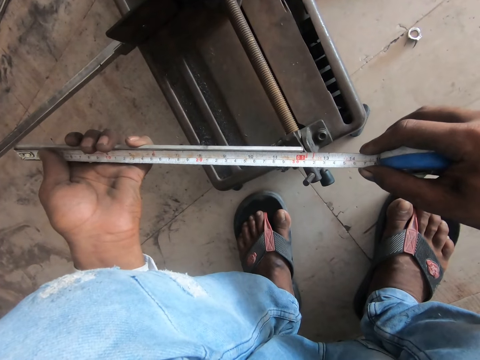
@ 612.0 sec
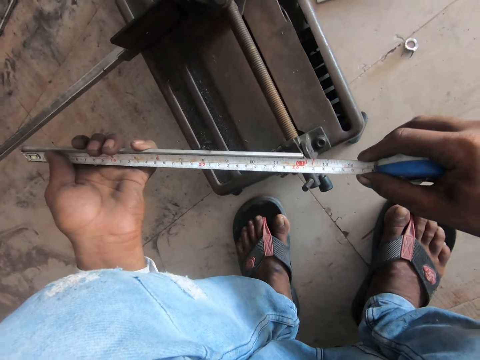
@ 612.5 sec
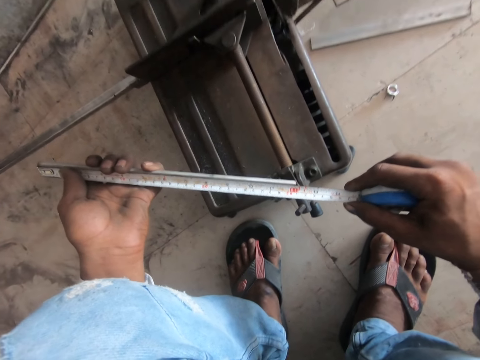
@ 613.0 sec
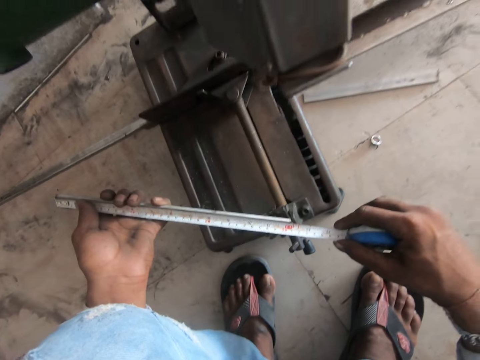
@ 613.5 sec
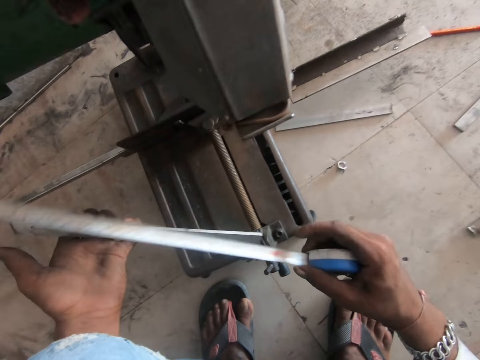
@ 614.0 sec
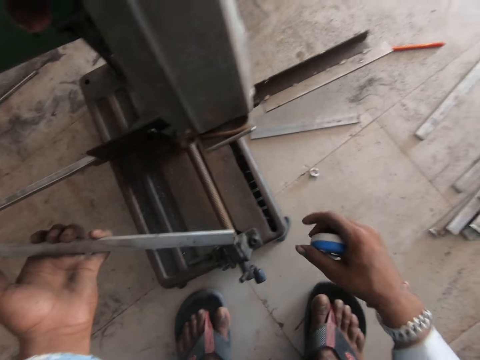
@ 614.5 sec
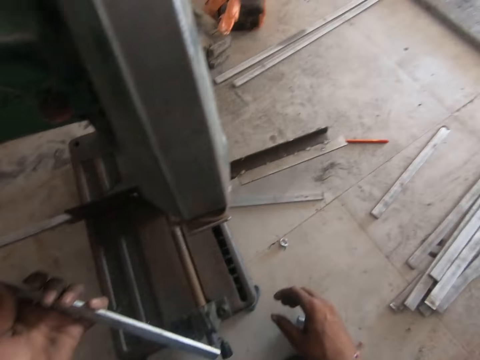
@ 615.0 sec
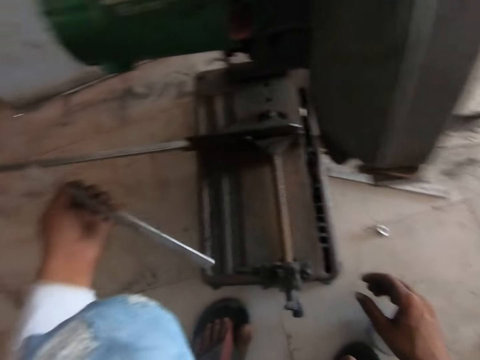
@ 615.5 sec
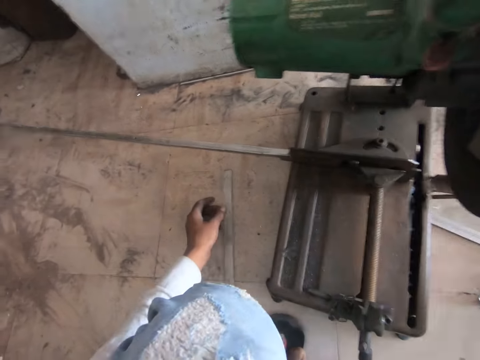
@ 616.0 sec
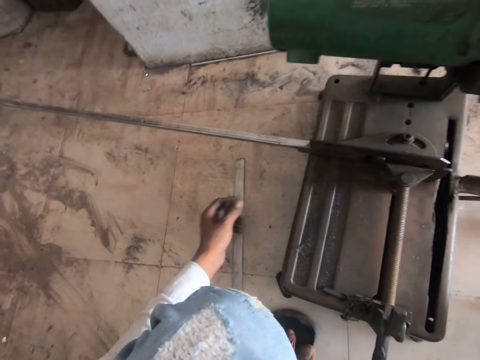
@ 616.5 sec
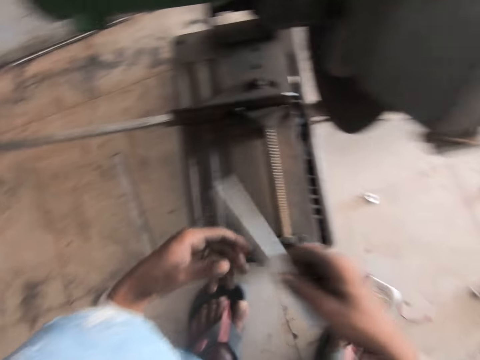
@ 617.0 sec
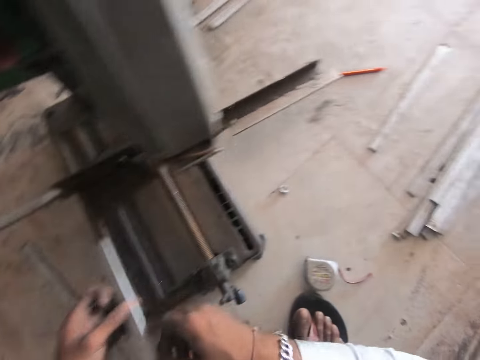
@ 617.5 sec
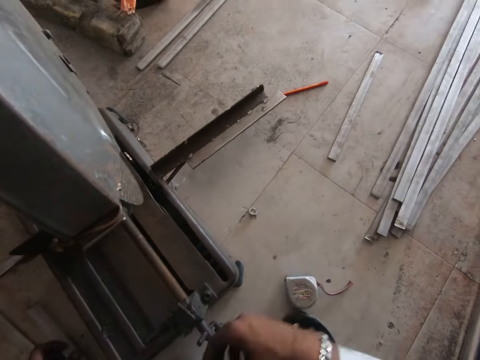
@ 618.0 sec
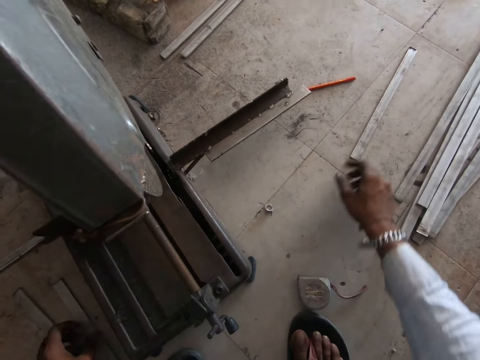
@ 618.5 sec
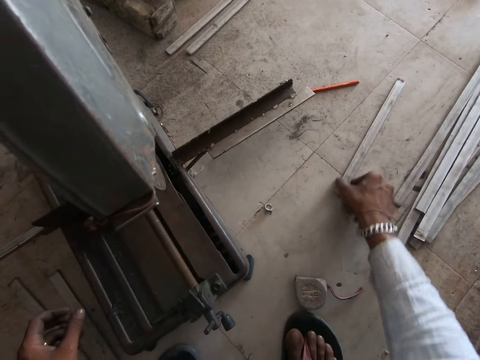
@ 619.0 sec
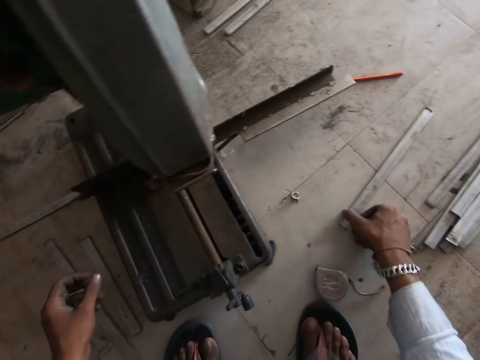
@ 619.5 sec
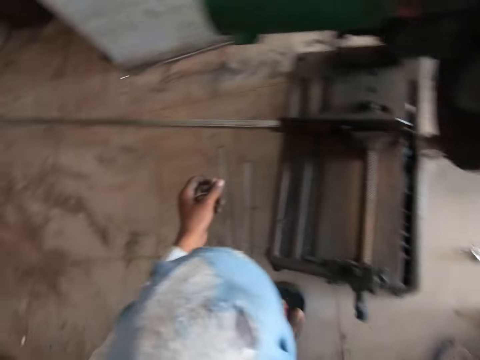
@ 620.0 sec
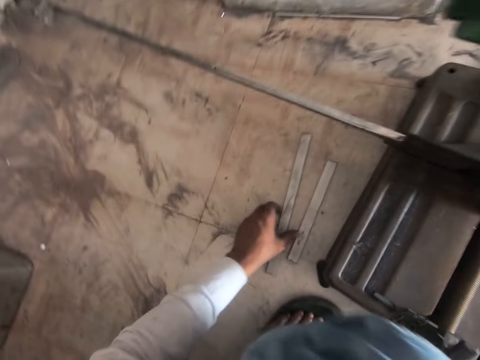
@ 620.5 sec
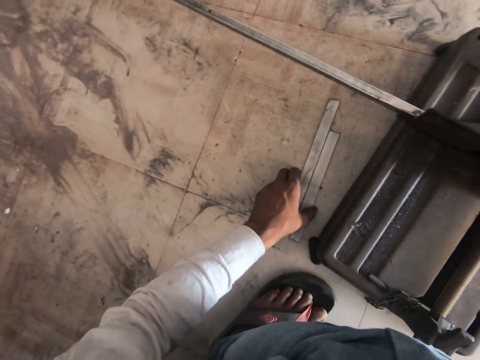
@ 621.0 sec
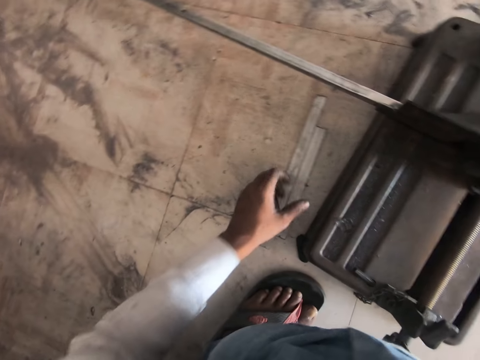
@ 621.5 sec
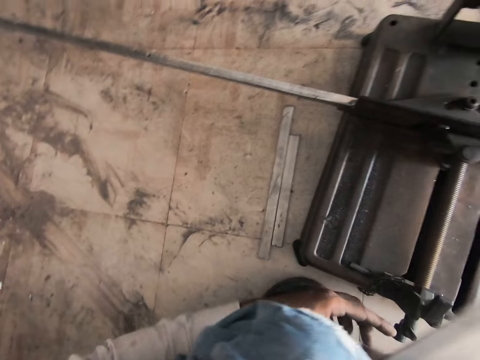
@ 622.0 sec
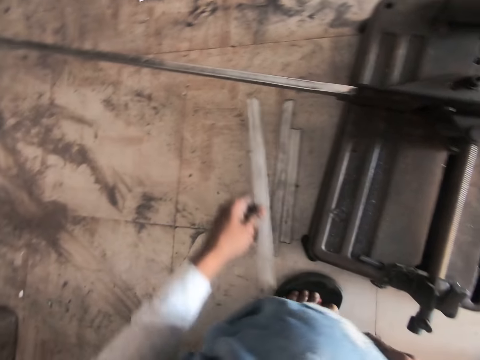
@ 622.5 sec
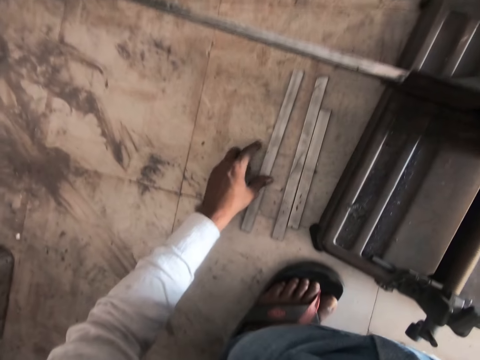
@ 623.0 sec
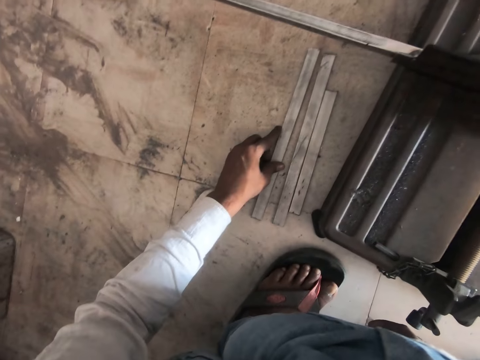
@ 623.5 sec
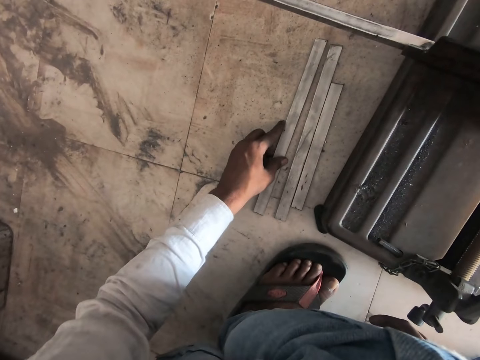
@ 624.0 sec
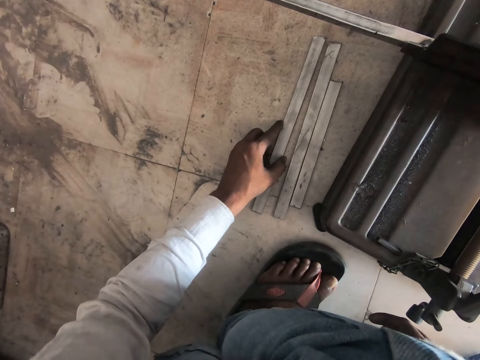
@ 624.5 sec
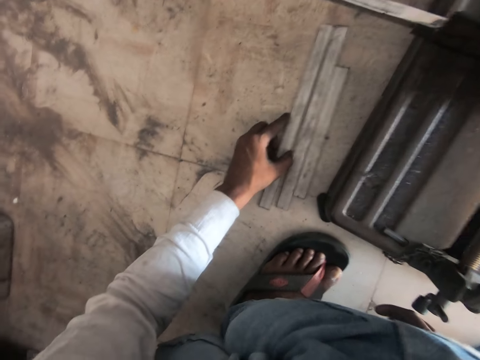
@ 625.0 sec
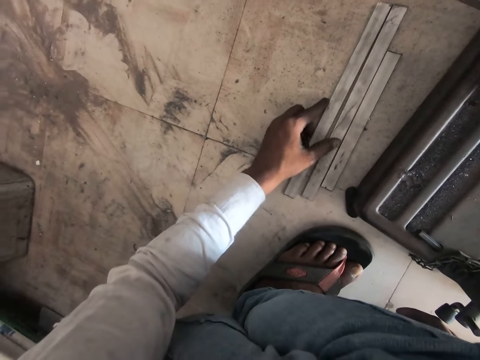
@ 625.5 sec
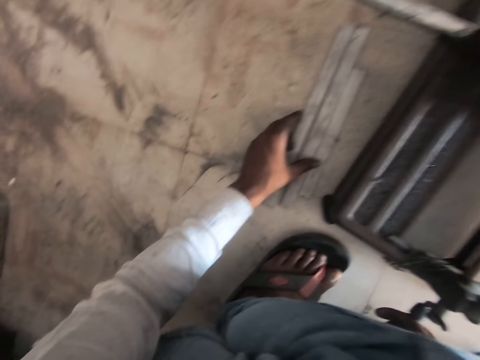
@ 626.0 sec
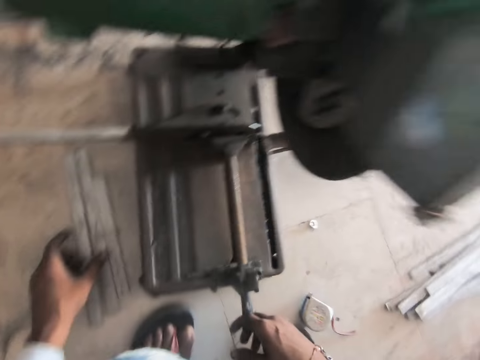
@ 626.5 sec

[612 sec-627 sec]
The camera wearer puts the tape measure on the ground. They put down a metal on the floor. They pick up another metal on the floor. They take a metal from the other hand. They move the metal on the floor. They move pieces of metal on the floor. They take the metal from the other hand. They put the steel on the ground. They move the metal on the floor.

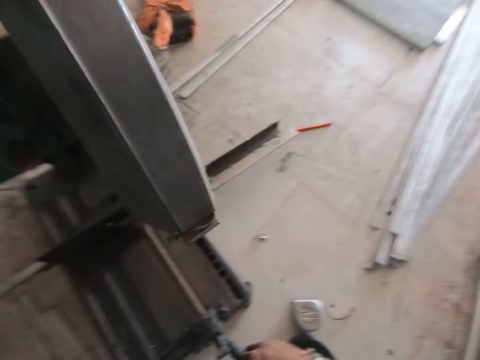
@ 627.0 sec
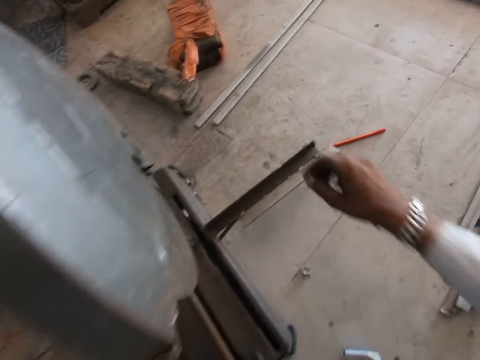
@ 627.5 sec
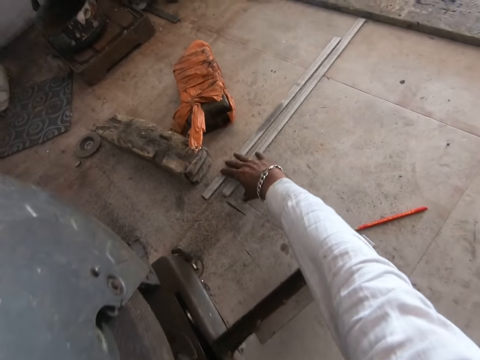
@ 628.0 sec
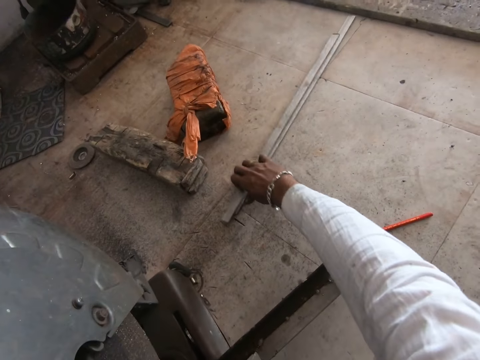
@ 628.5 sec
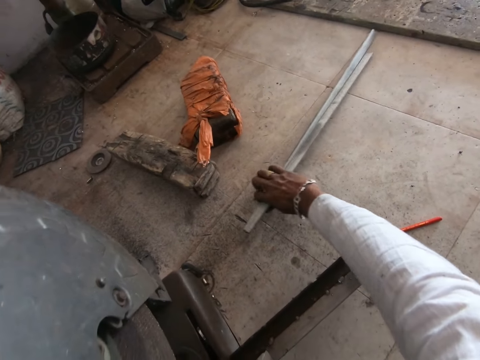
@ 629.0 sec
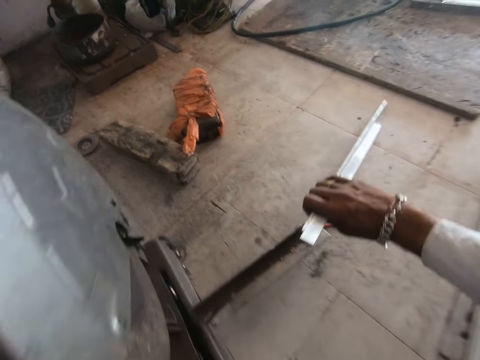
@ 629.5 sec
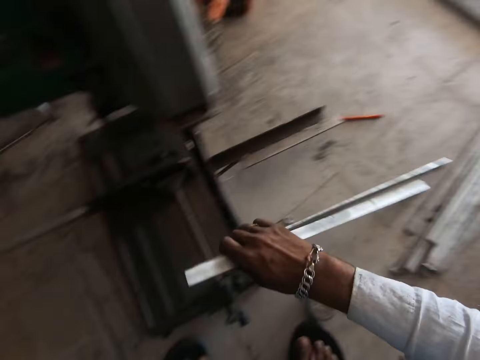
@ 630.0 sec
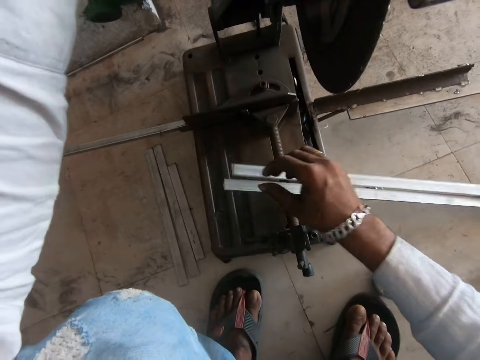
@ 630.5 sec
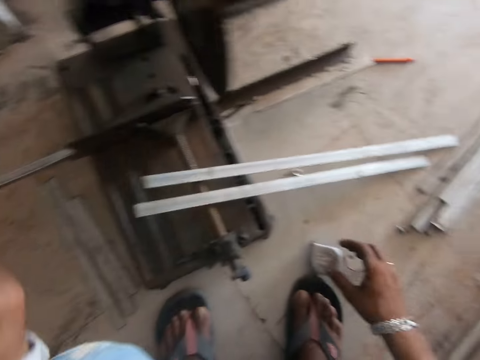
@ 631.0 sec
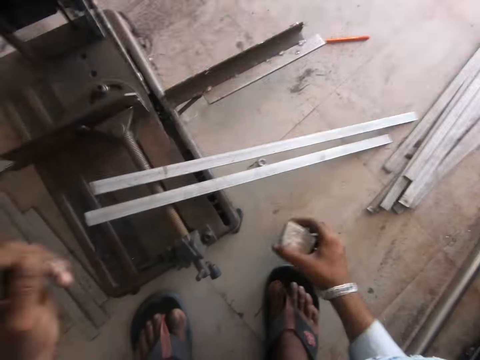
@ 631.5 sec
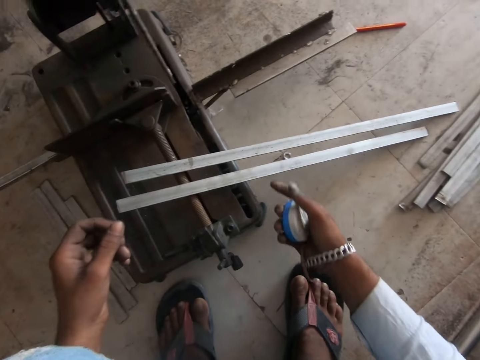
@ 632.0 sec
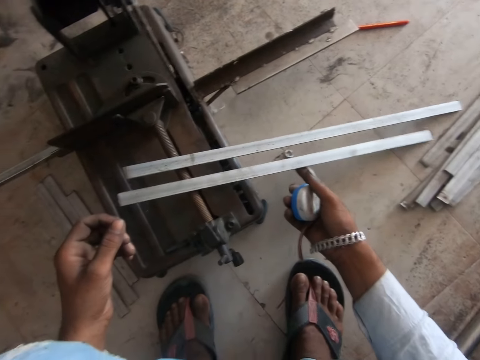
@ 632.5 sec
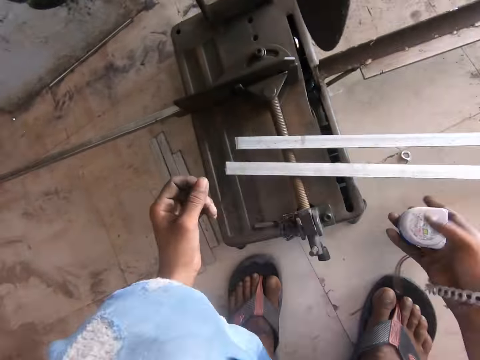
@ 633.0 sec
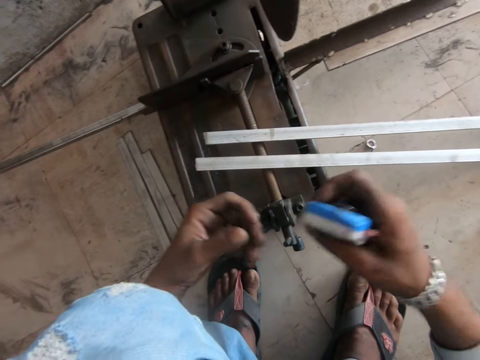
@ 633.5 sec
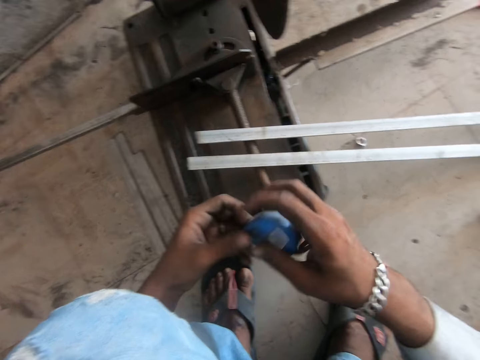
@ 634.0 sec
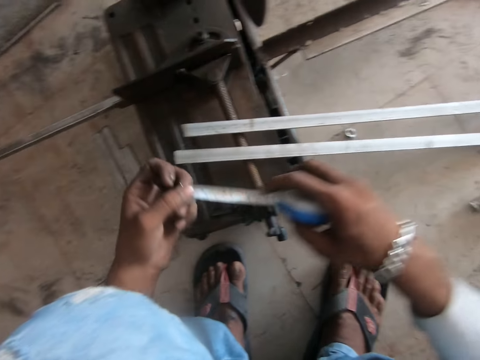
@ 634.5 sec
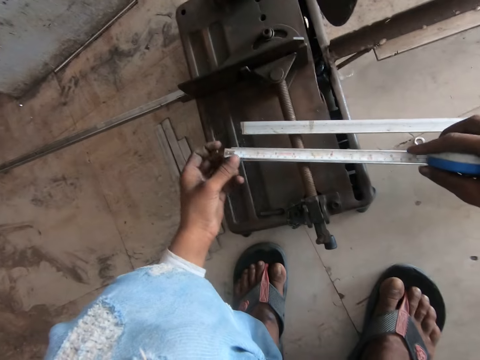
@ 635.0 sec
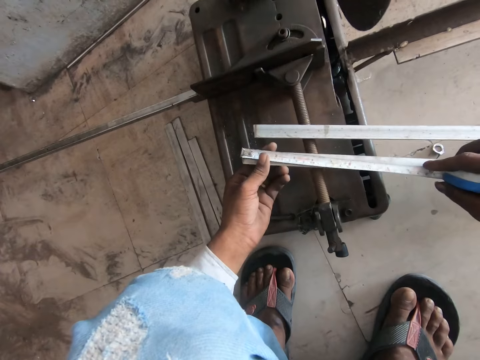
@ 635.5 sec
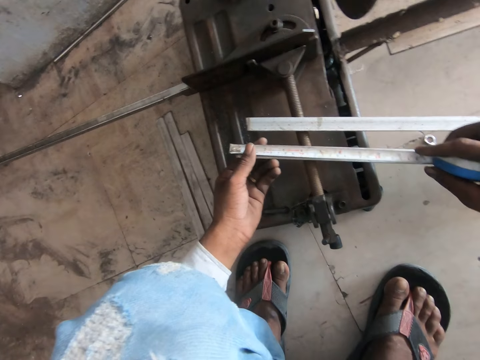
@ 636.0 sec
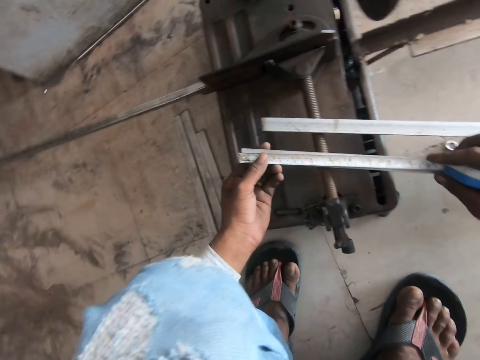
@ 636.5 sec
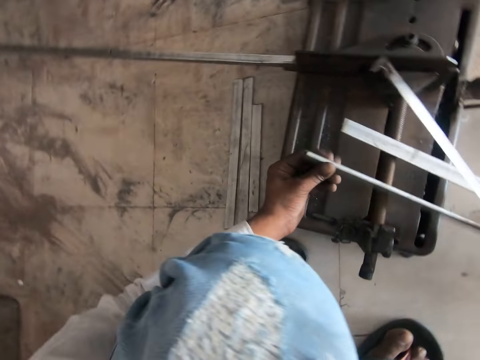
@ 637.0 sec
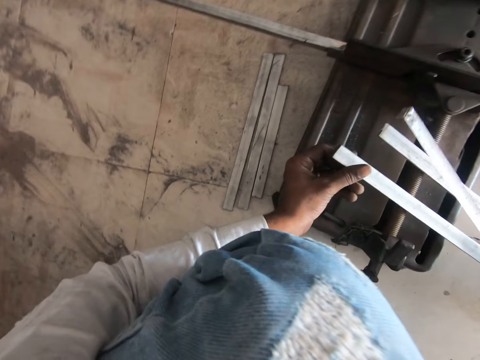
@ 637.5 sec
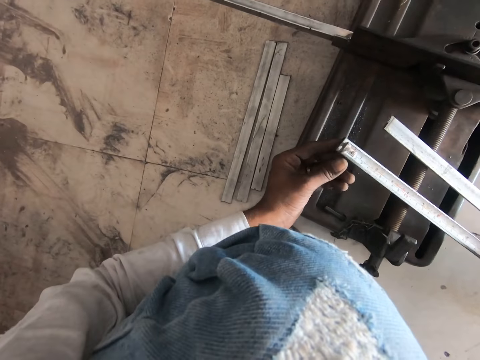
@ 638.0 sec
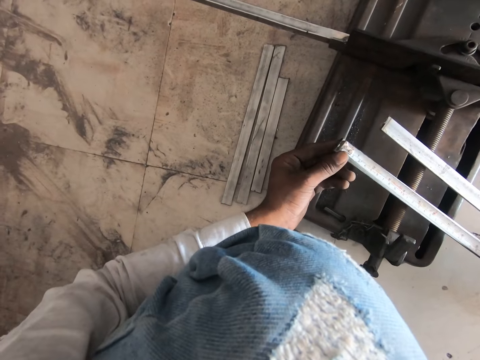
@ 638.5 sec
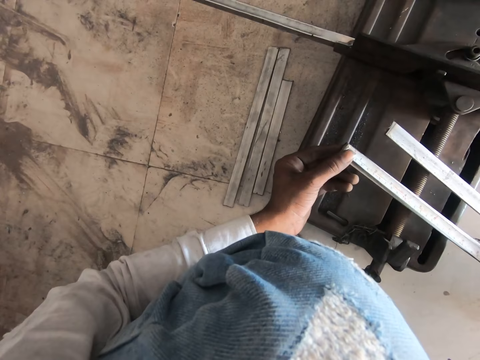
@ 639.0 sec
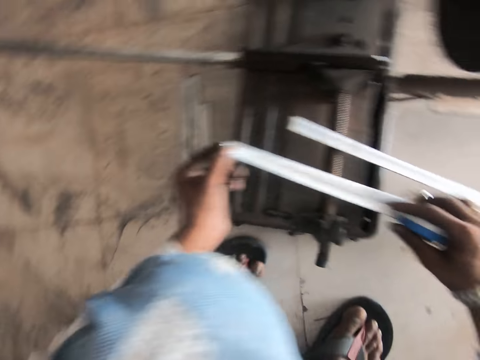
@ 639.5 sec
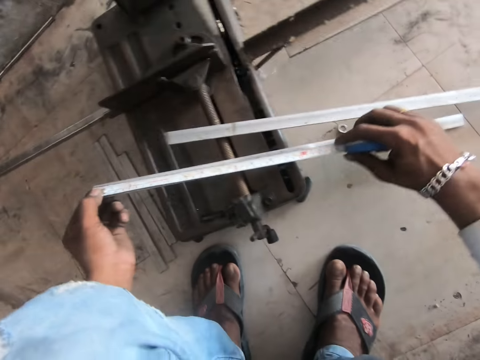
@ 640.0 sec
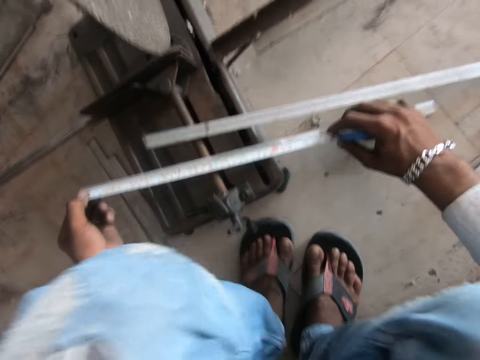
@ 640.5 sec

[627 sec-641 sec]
The camera wearer picks up pieces of metal. They put the steel on the cutting machine. They pick up a tape measure. They touch a metal. They pull a blade. They measure the metal with the tape measure.
